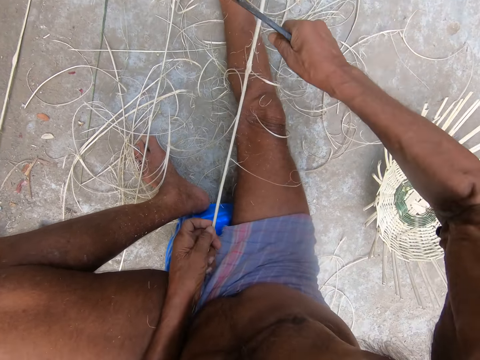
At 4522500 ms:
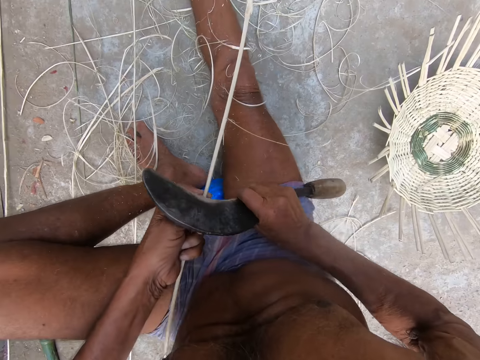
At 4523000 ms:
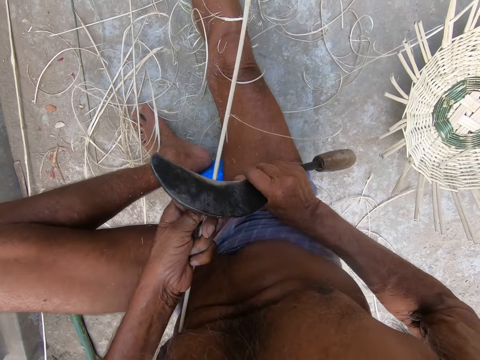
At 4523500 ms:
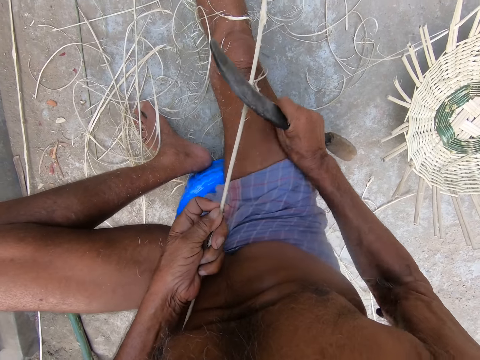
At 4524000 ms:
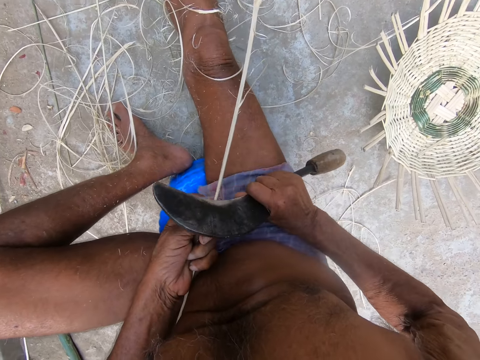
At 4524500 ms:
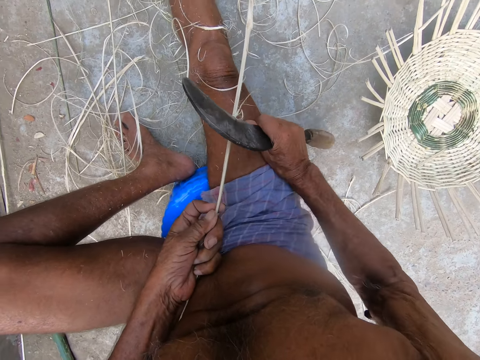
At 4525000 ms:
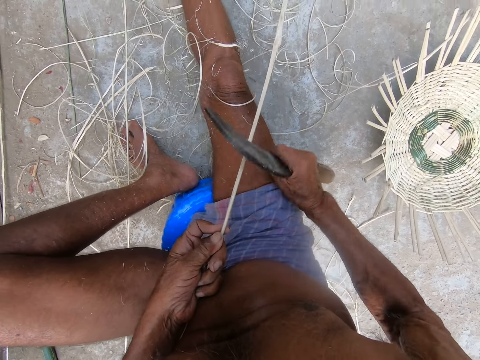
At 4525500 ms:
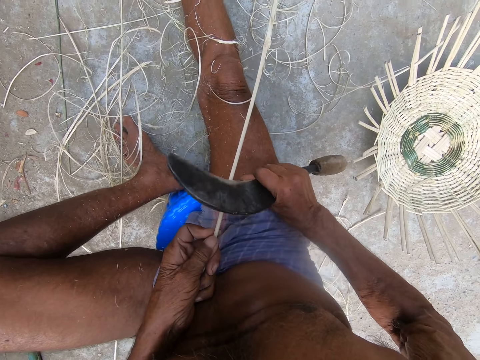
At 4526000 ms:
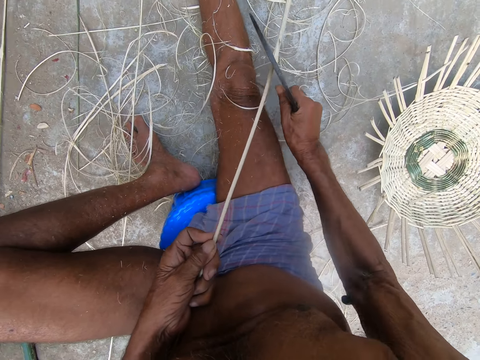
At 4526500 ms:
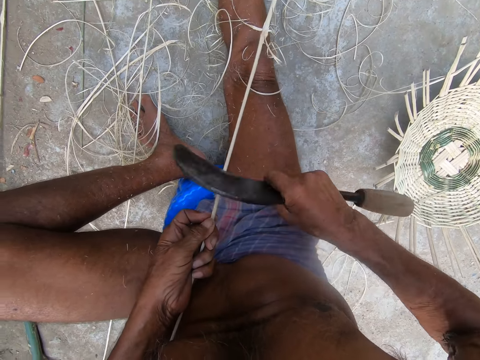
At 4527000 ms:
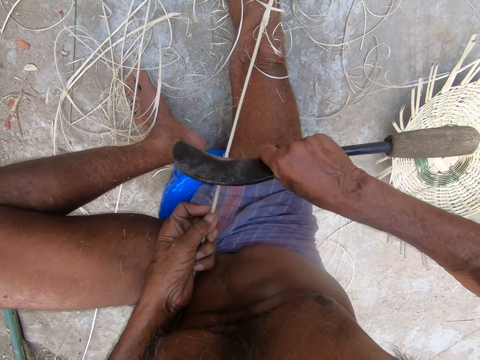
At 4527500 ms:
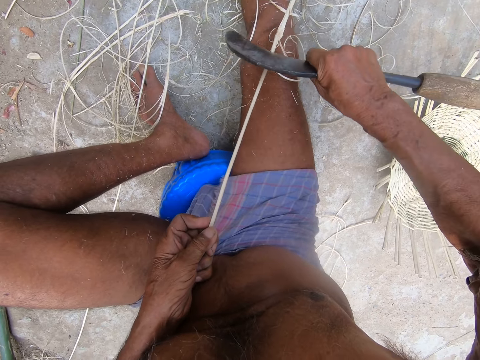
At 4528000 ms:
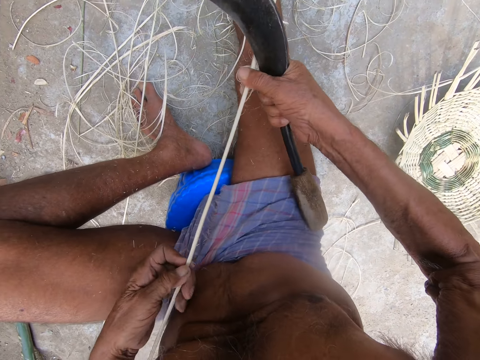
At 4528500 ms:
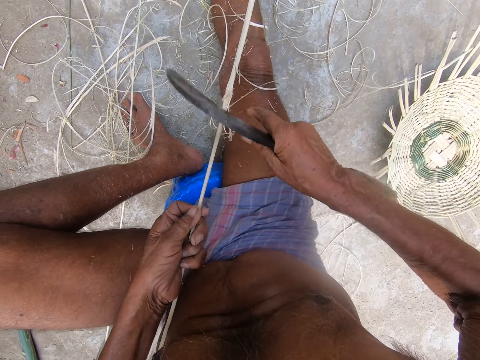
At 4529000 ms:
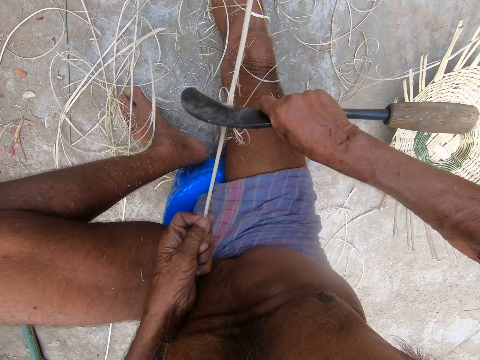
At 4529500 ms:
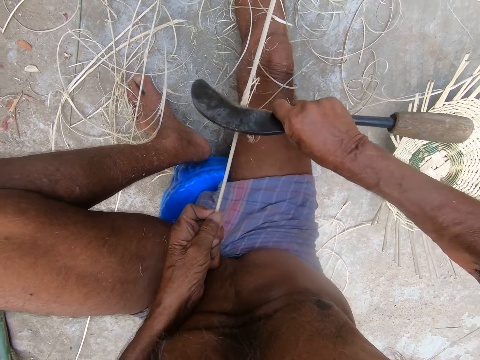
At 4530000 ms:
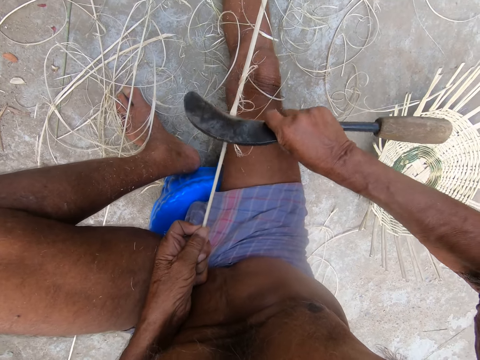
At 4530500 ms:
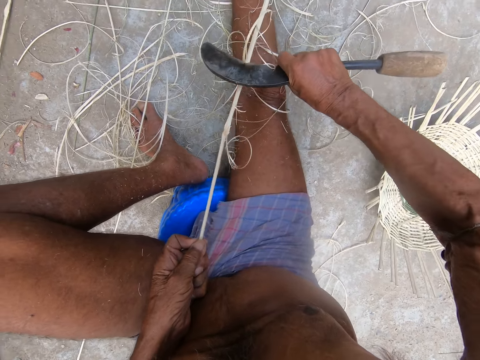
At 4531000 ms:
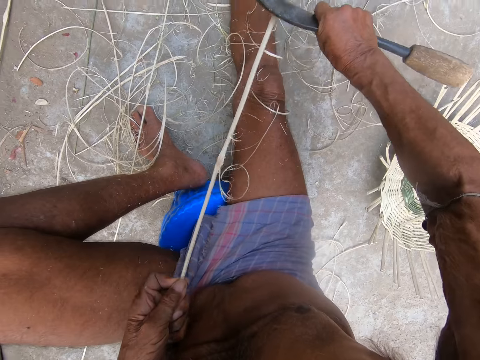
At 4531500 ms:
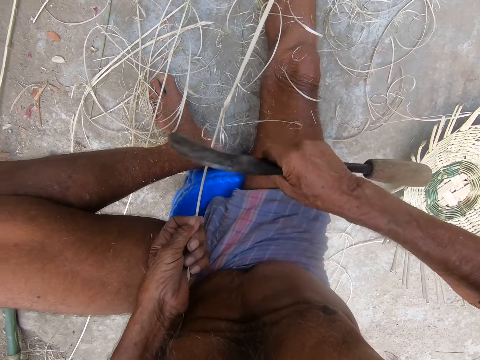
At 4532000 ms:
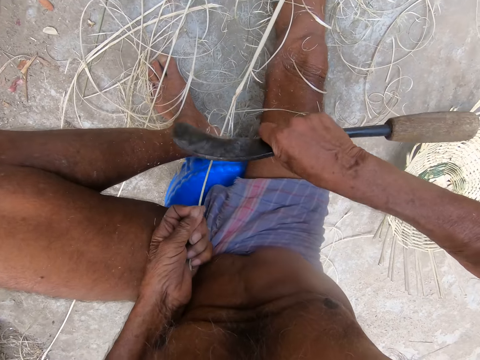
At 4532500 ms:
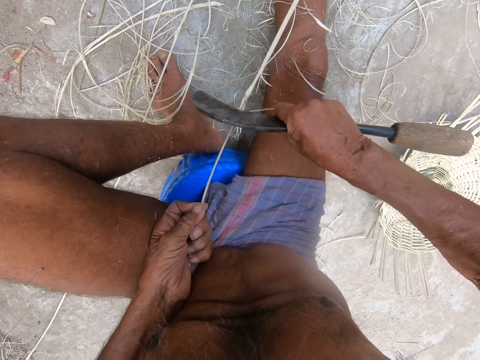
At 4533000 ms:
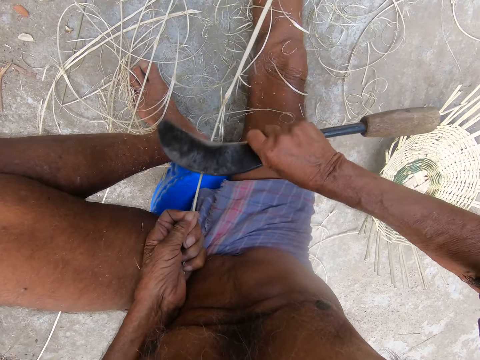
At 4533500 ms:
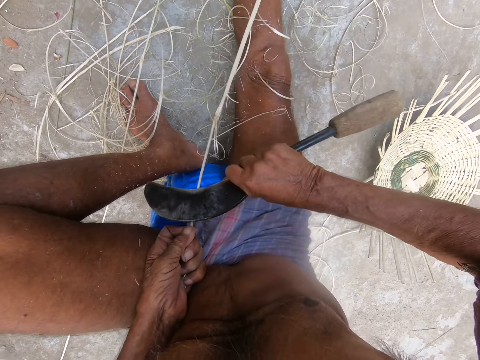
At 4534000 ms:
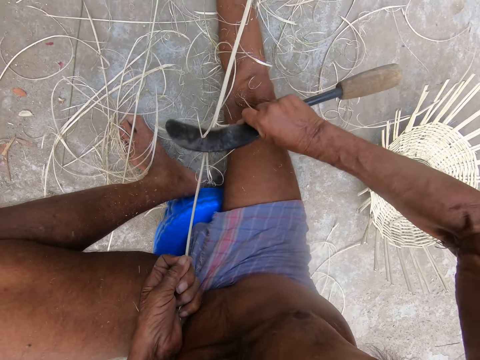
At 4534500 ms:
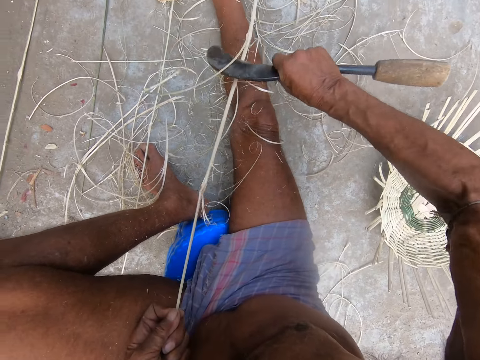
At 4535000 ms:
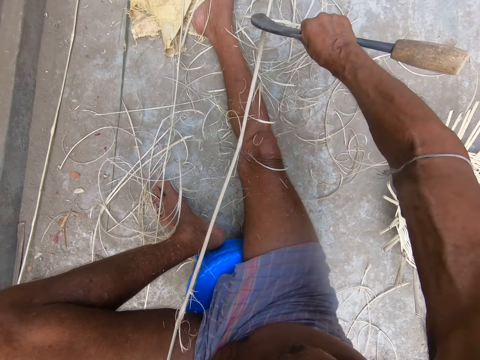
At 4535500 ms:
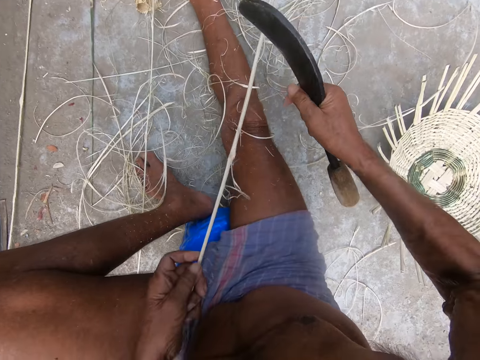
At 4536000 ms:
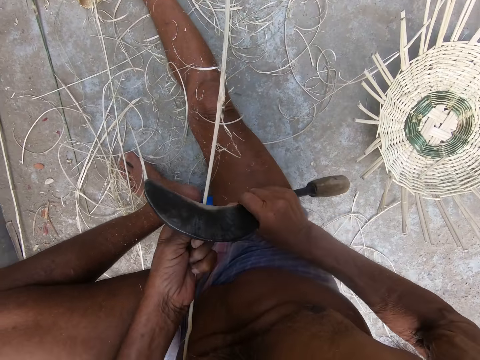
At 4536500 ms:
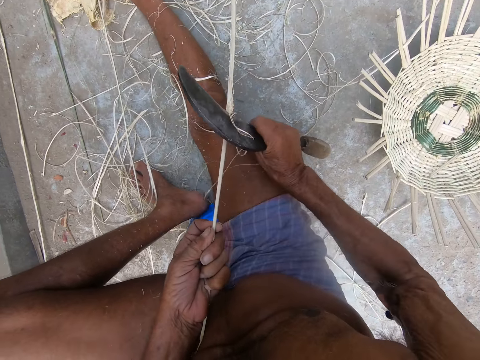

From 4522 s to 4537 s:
The camera wearer pulls the bamboo strip on the ground with both hands. He shaves the bamboo strip with the sickle in his right hand.

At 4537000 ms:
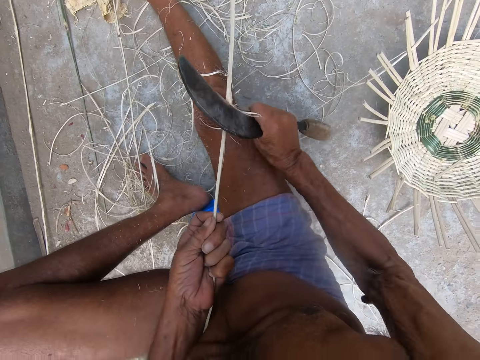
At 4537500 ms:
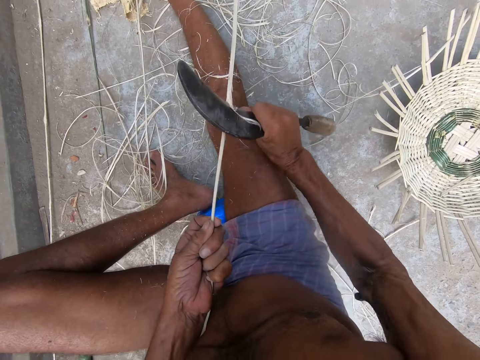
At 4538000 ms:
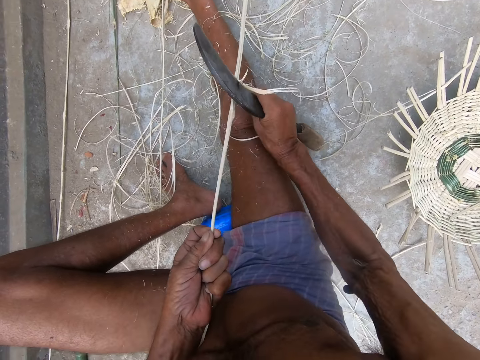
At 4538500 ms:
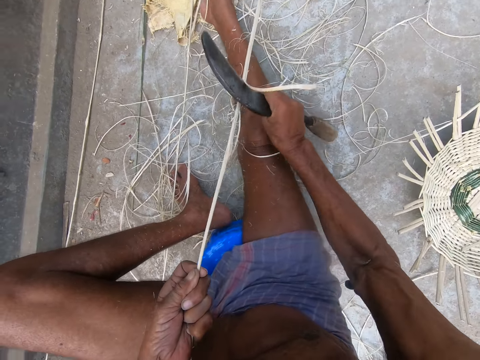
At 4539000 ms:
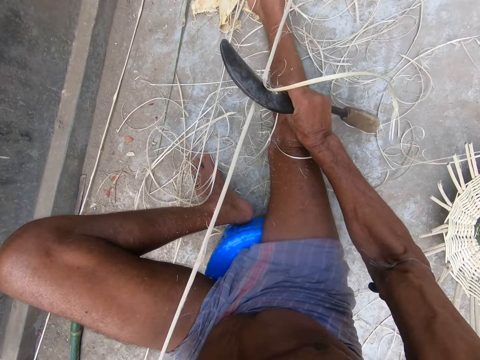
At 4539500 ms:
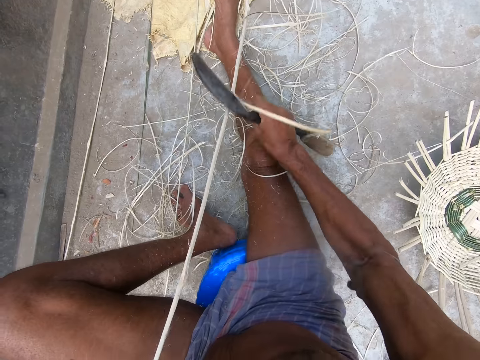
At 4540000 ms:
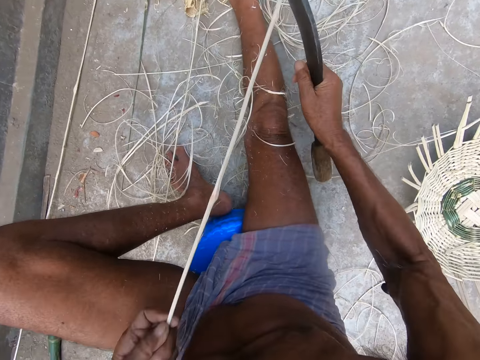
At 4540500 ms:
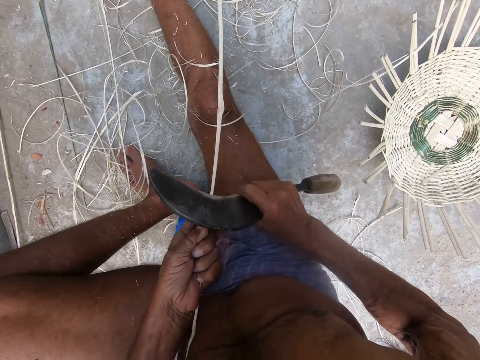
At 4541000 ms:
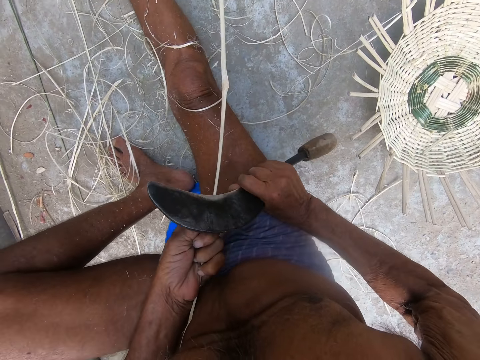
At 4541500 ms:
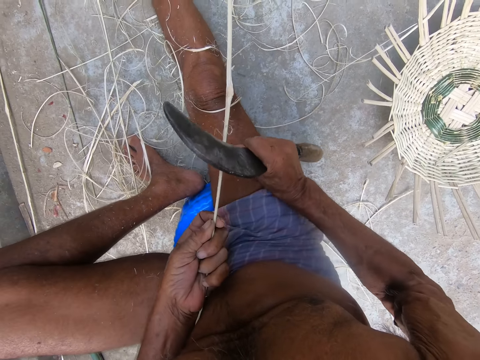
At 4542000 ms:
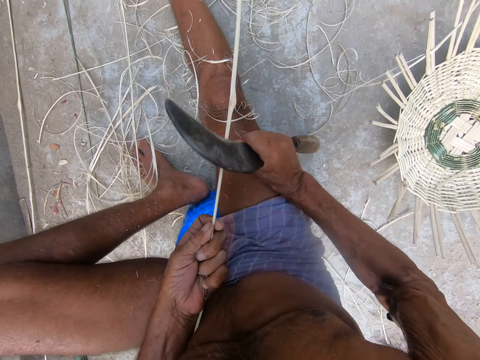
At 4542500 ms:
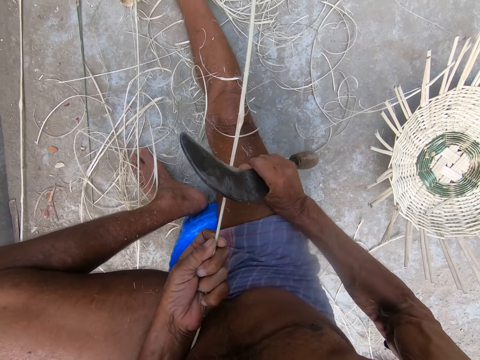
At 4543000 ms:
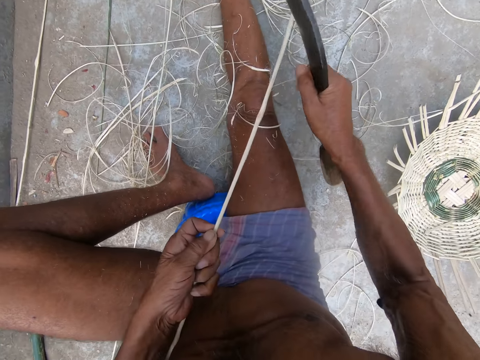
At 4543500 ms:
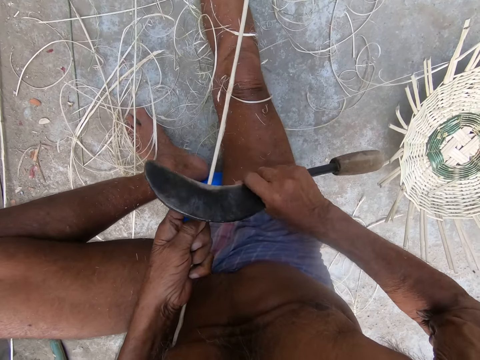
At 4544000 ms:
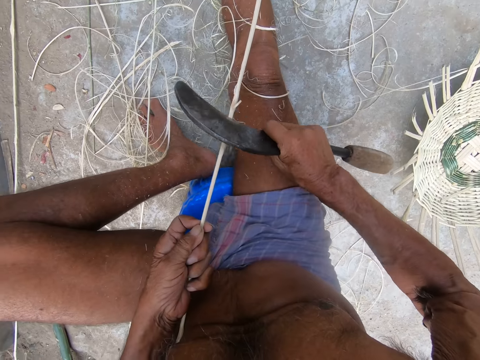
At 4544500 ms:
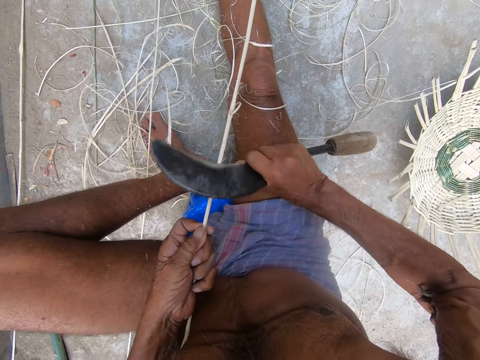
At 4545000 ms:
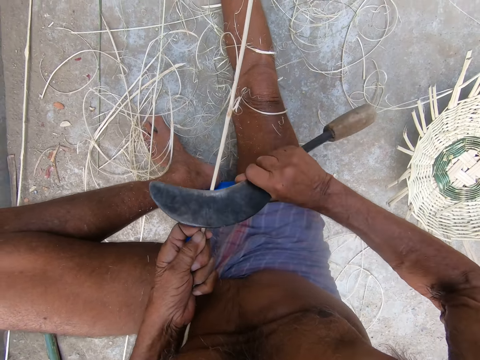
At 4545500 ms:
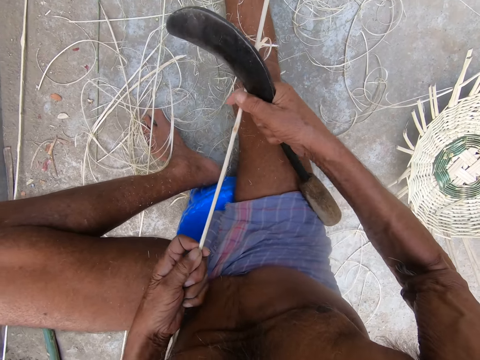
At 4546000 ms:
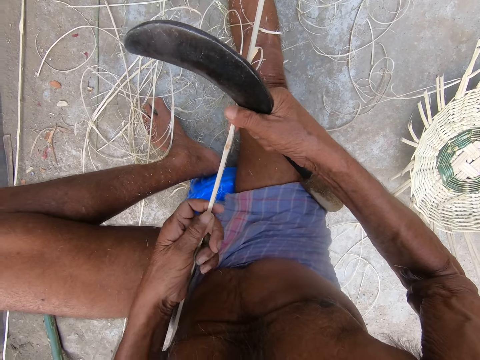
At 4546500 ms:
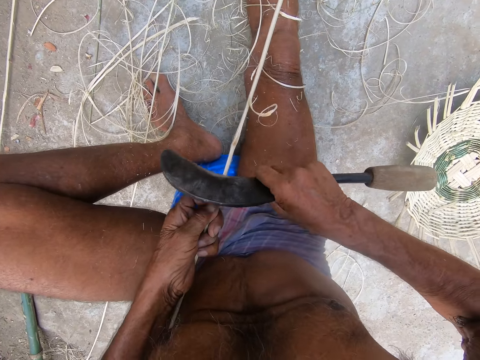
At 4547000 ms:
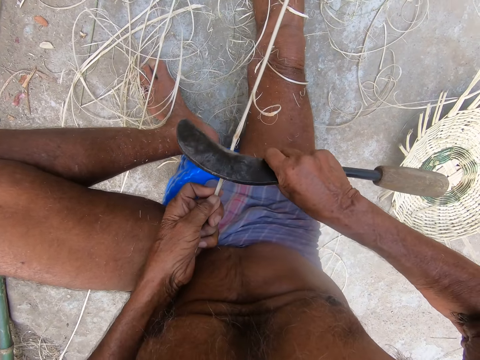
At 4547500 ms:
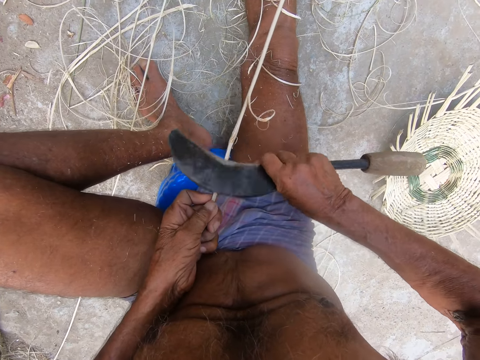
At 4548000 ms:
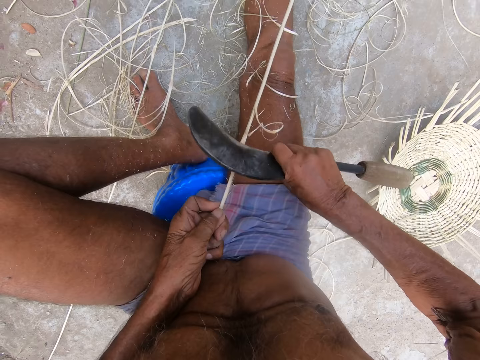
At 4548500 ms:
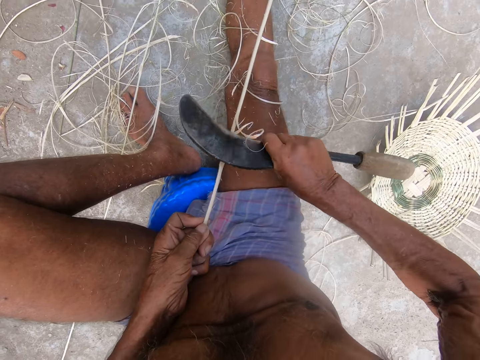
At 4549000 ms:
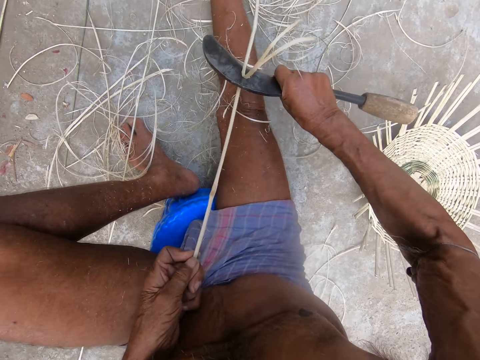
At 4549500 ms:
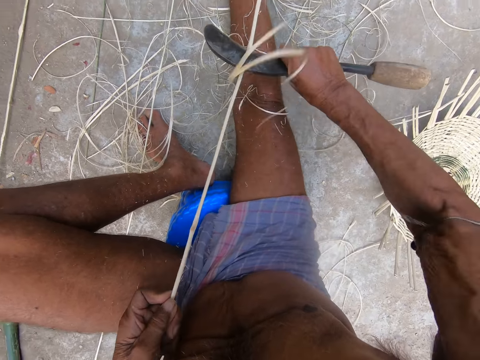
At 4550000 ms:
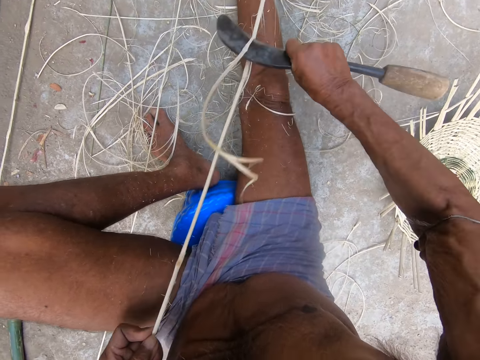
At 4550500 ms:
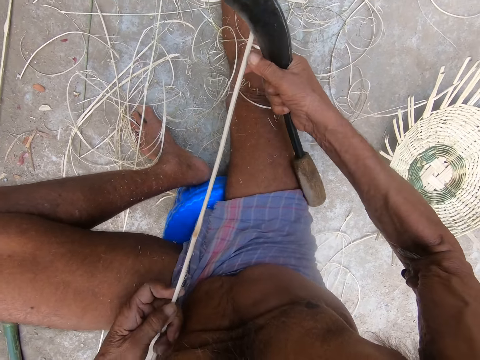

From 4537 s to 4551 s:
The camera wearer pulls the bamboo strip on the ground with both hands. He shaves the bamboo strip with the sickle in his right hand.
